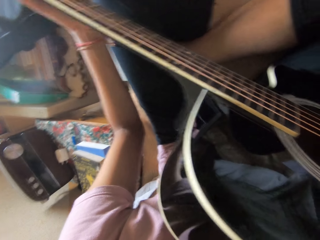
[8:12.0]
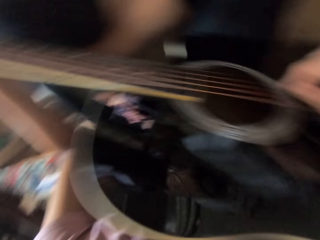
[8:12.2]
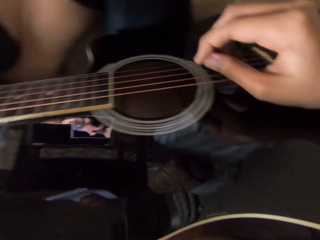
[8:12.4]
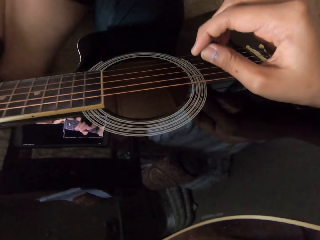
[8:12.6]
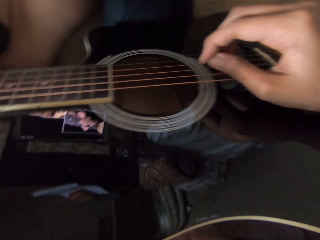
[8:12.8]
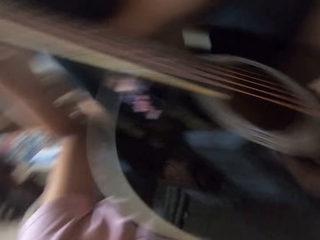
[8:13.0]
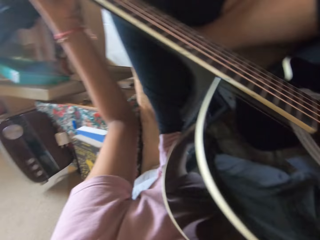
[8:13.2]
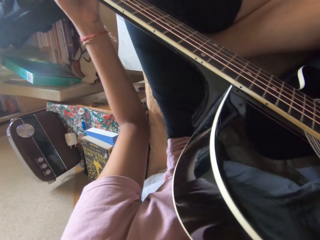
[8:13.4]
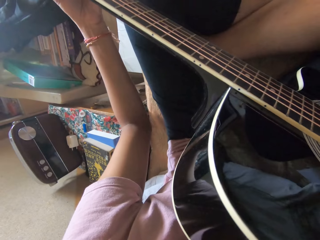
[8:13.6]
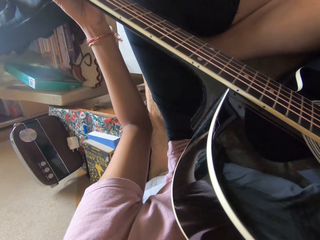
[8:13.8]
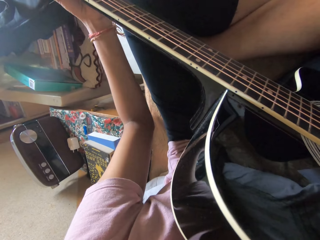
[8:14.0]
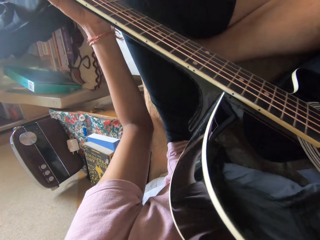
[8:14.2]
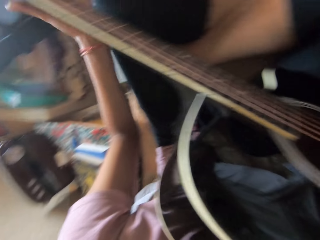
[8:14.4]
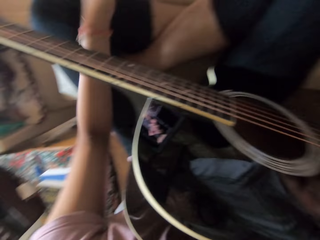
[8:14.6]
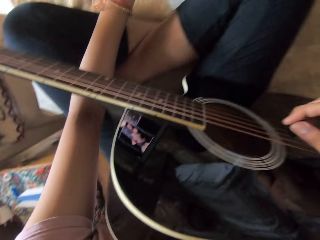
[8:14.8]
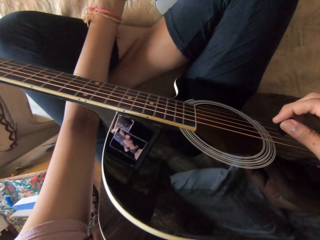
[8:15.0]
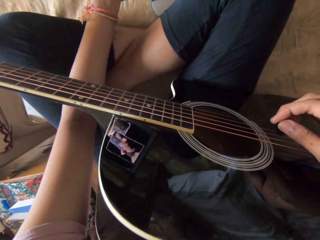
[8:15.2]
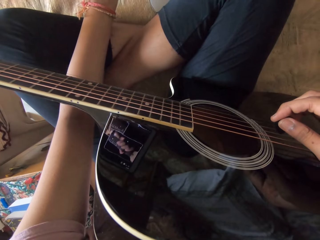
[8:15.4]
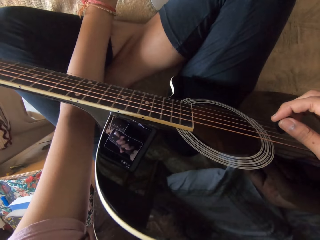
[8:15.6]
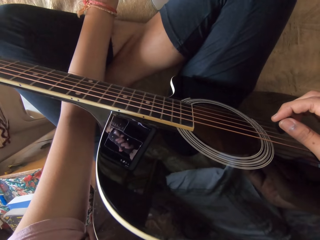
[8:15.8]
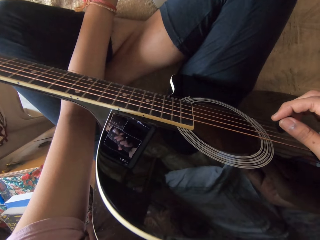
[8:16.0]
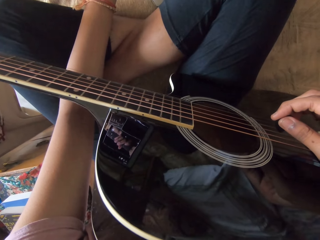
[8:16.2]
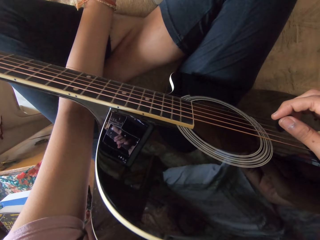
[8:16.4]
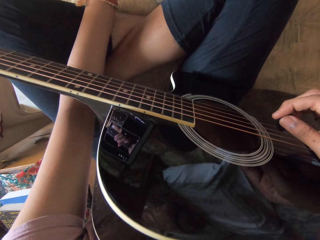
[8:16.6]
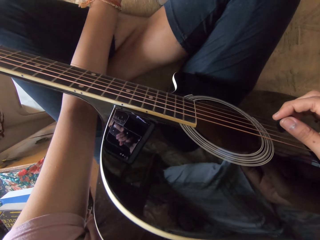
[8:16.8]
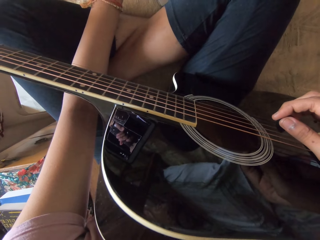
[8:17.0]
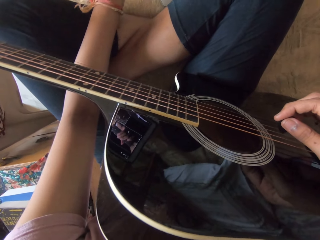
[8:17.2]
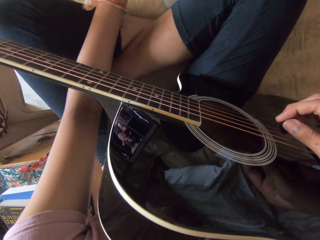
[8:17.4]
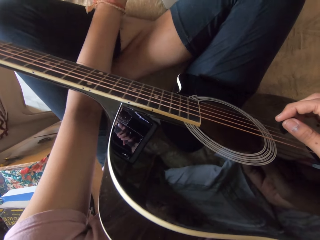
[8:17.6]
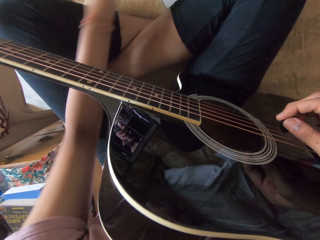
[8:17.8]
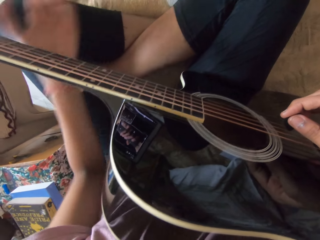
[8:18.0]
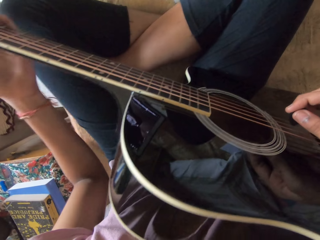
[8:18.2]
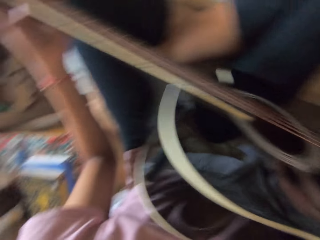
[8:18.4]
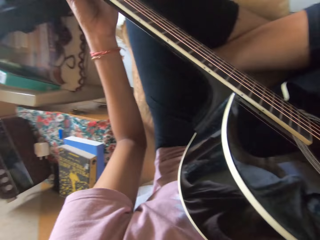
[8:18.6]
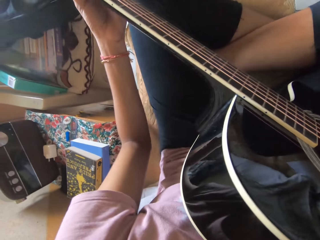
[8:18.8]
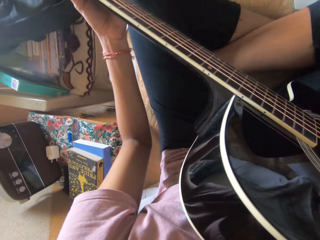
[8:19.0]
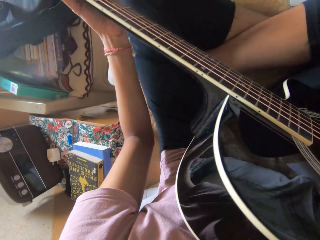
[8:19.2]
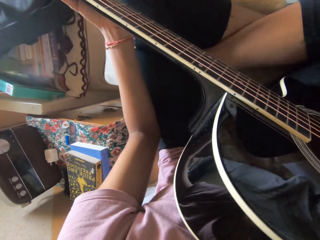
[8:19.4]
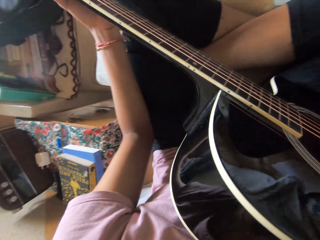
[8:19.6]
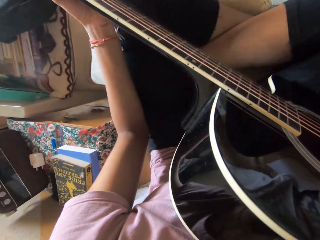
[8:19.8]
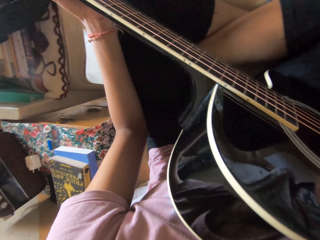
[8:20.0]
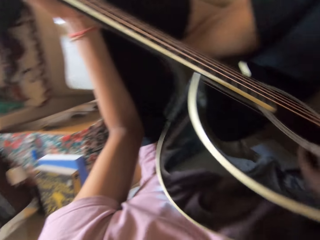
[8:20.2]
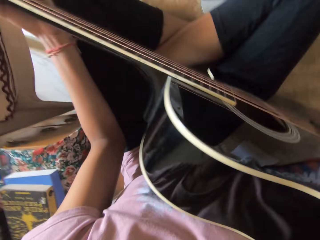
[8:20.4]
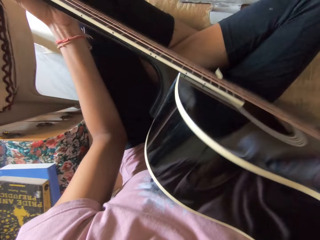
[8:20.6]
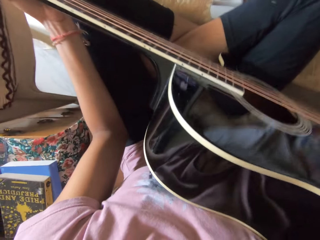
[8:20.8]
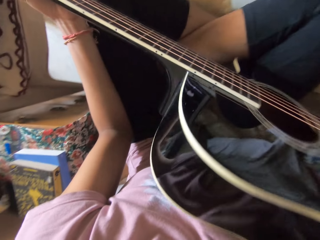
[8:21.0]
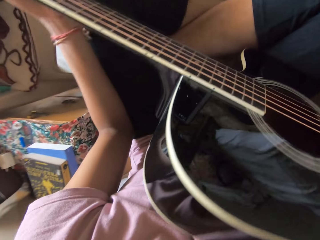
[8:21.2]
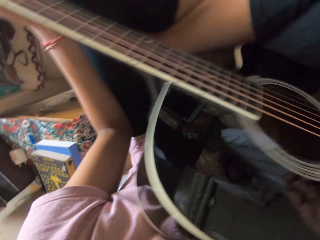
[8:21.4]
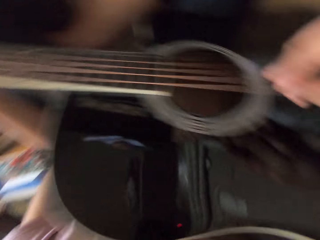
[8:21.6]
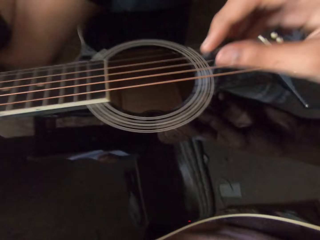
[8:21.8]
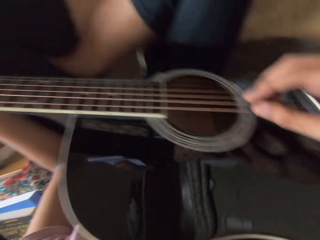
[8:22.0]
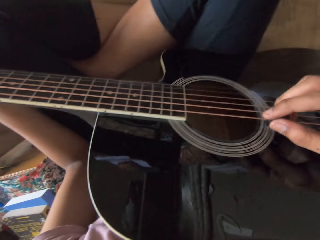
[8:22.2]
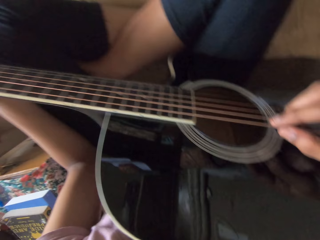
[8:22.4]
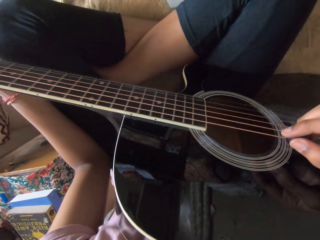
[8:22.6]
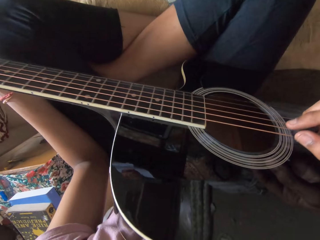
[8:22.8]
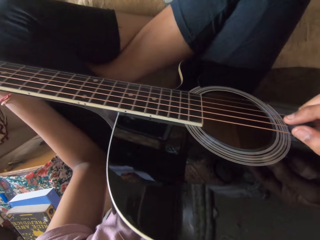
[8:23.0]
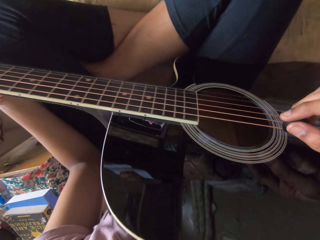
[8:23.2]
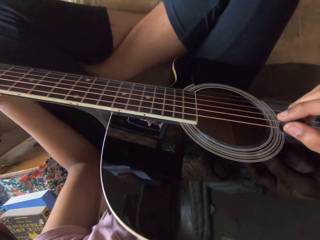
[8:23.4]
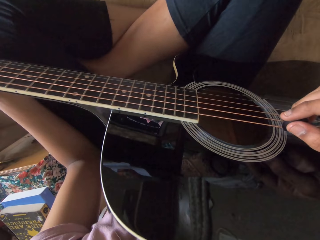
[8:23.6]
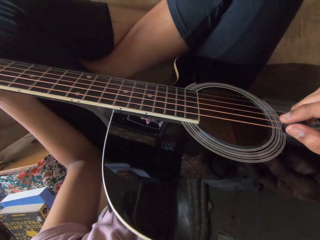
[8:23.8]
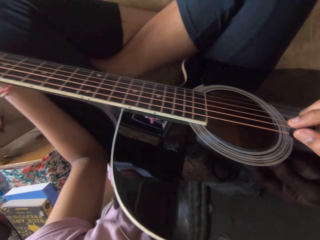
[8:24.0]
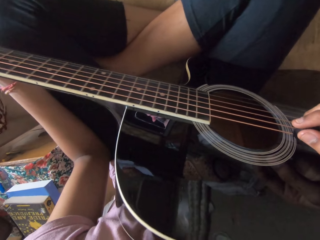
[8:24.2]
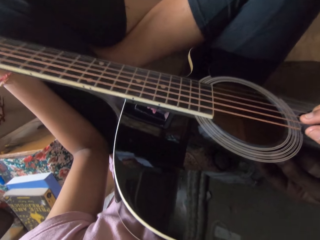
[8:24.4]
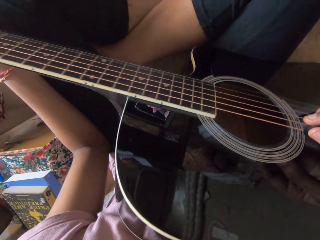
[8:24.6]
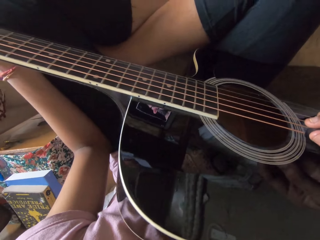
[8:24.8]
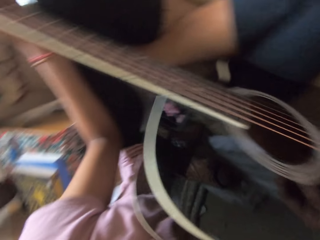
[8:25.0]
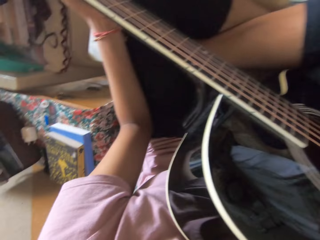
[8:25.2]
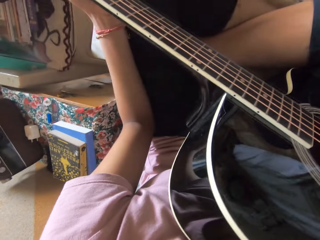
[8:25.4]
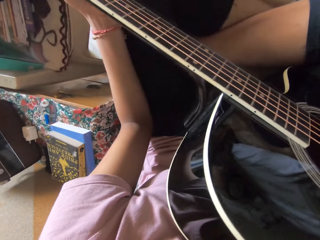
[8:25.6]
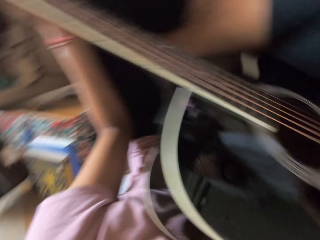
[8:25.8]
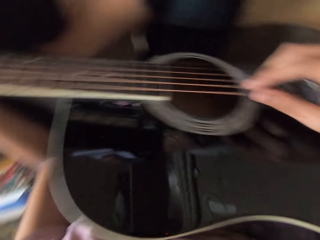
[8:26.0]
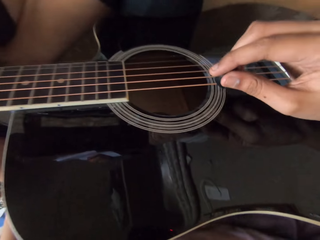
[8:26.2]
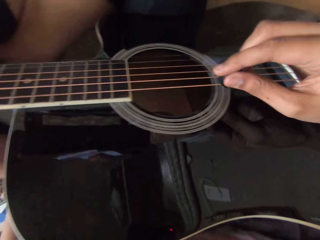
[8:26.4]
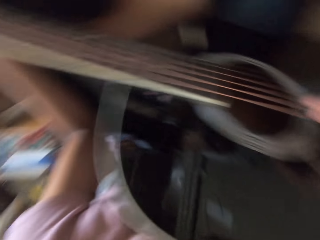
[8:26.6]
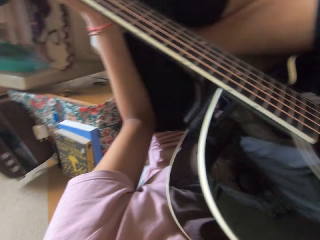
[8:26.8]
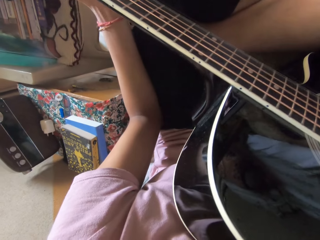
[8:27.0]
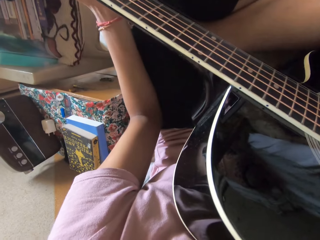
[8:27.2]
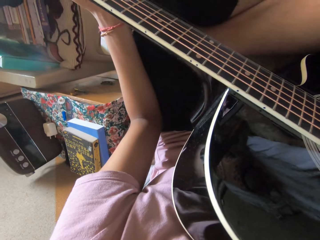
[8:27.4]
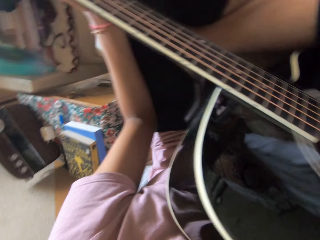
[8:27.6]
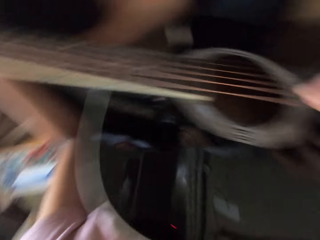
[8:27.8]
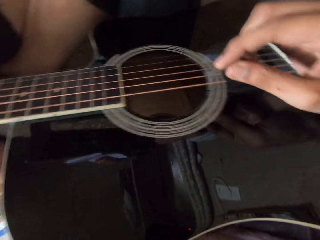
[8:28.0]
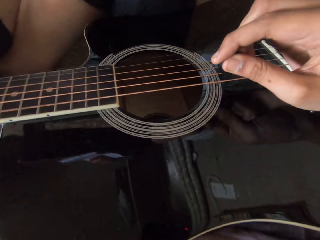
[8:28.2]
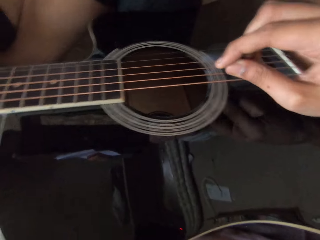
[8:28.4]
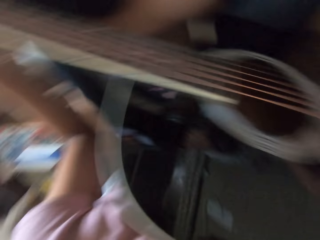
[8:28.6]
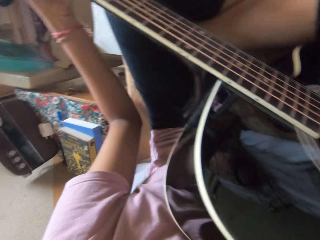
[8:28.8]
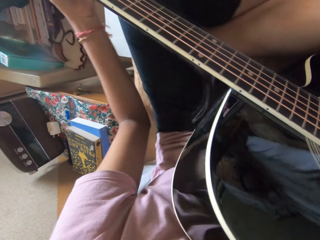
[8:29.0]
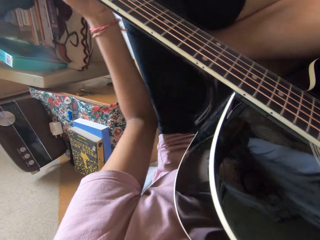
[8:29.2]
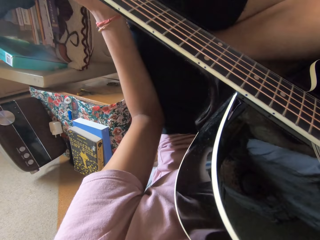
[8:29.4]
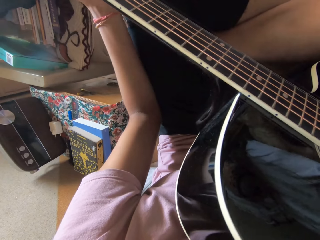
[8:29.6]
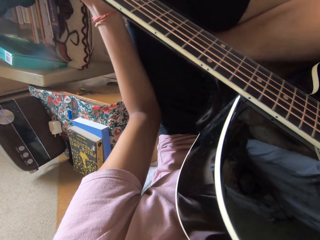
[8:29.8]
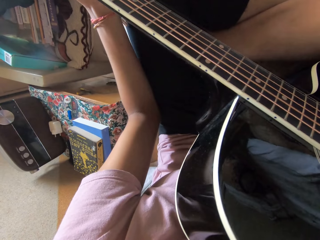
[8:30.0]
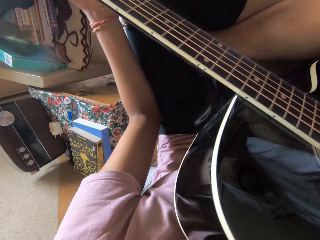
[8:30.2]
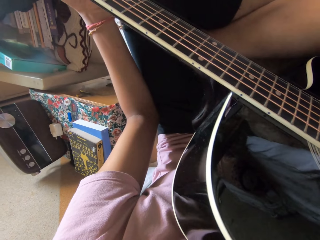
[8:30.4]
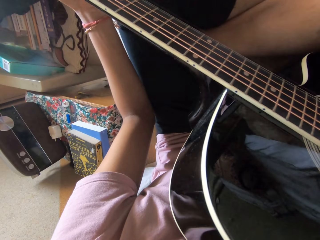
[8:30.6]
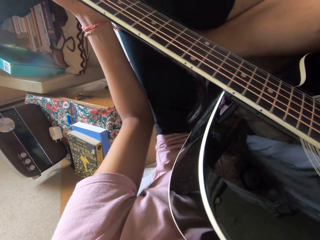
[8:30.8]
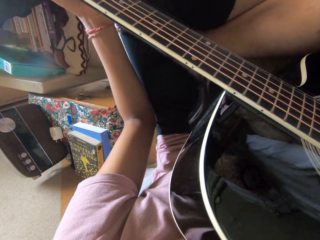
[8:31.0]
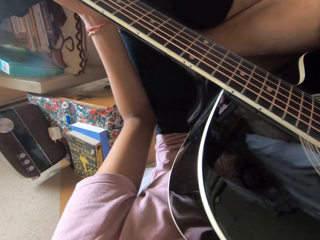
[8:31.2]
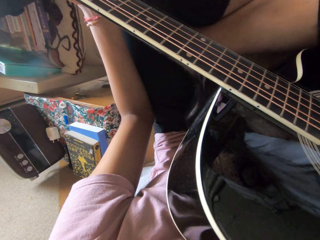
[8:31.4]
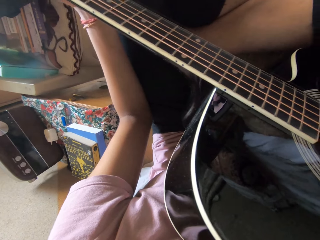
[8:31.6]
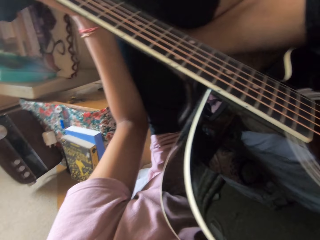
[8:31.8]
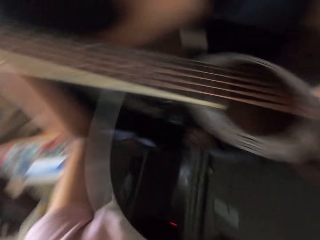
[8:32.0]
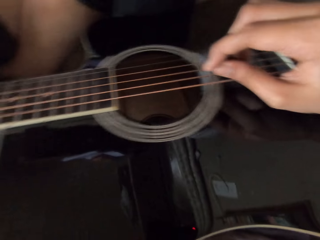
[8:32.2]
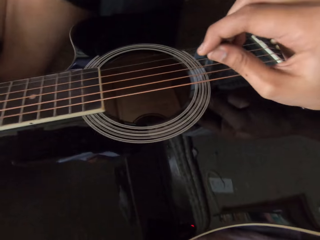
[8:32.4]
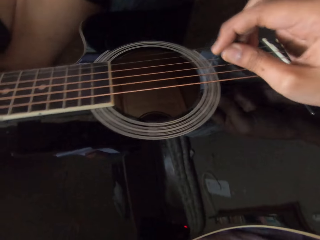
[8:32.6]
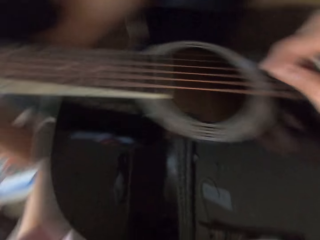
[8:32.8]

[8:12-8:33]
The camera wearer taps on the tablet. They adjust the guitar. They hold the guitar. They play the guitar.
